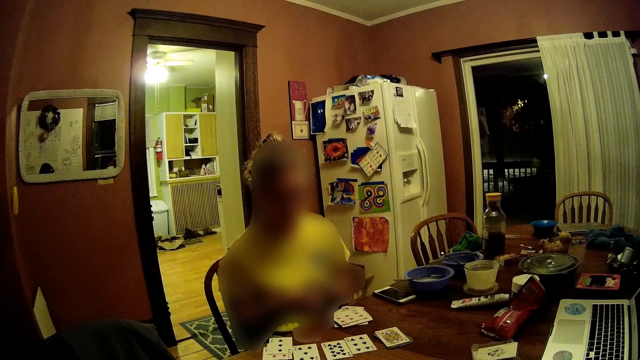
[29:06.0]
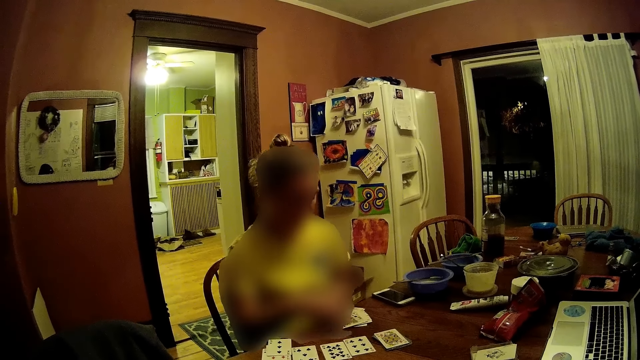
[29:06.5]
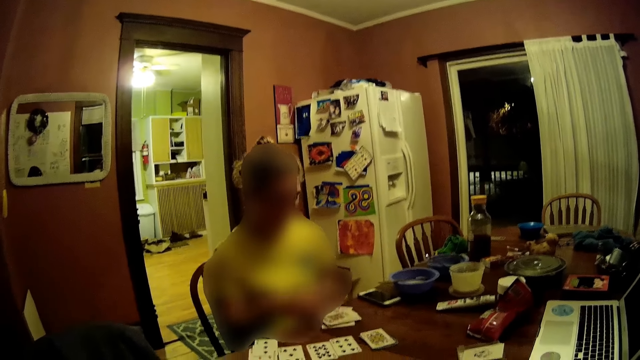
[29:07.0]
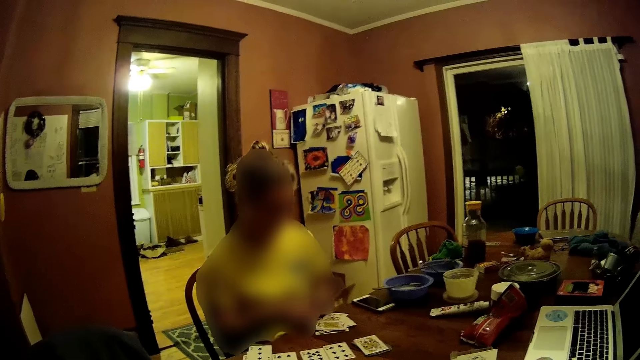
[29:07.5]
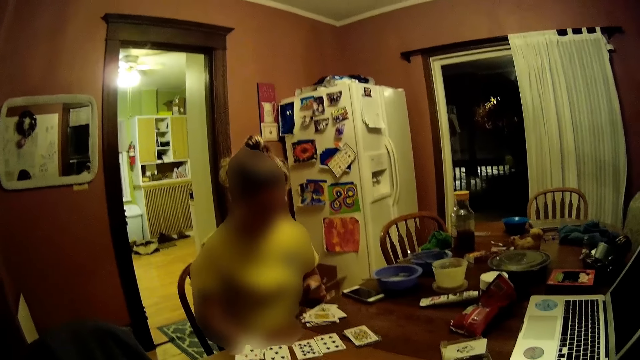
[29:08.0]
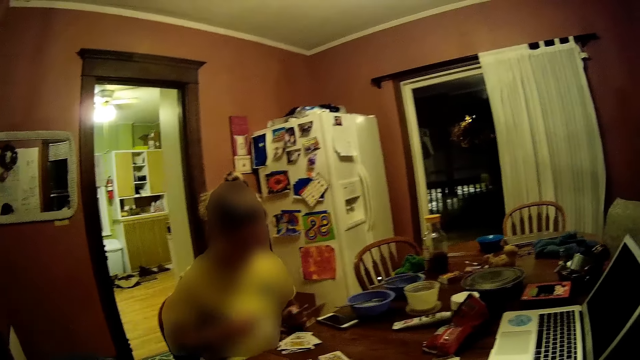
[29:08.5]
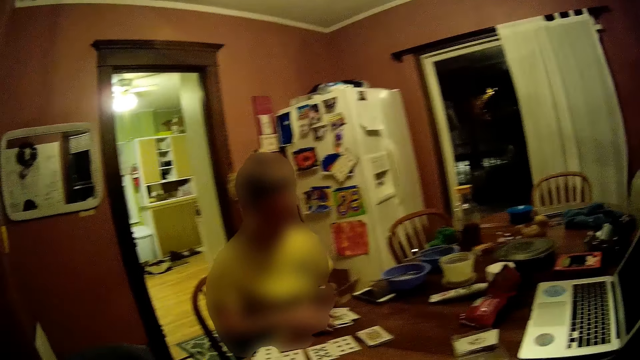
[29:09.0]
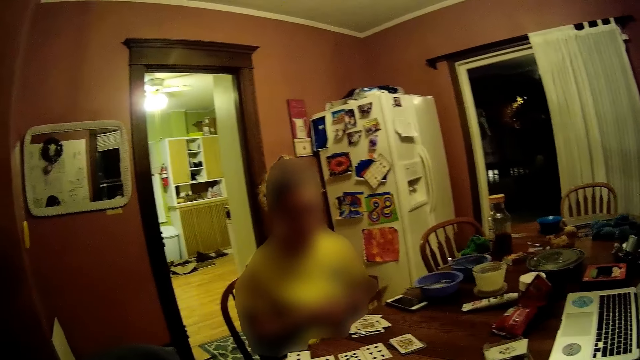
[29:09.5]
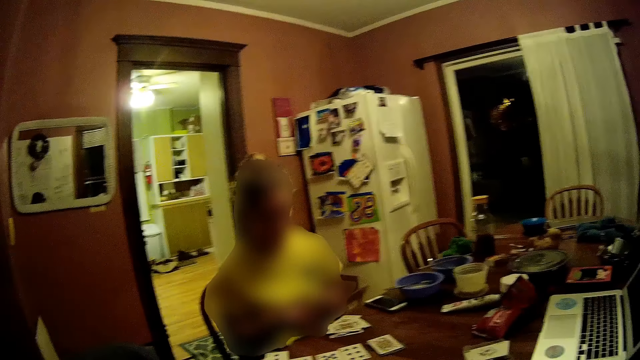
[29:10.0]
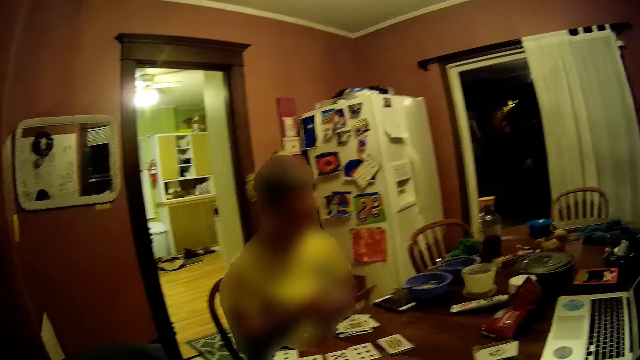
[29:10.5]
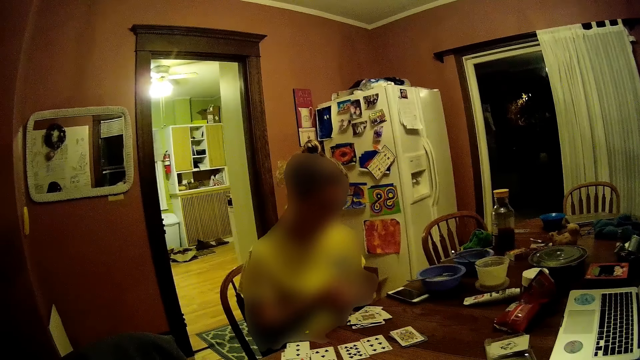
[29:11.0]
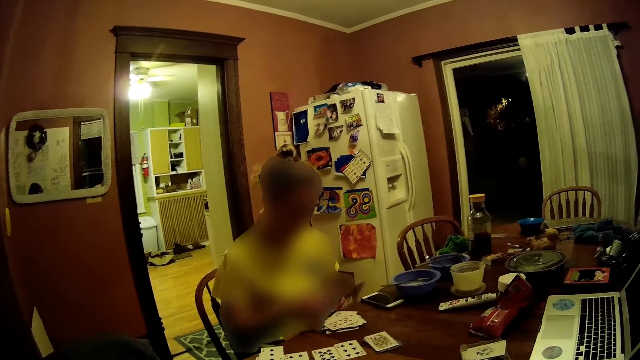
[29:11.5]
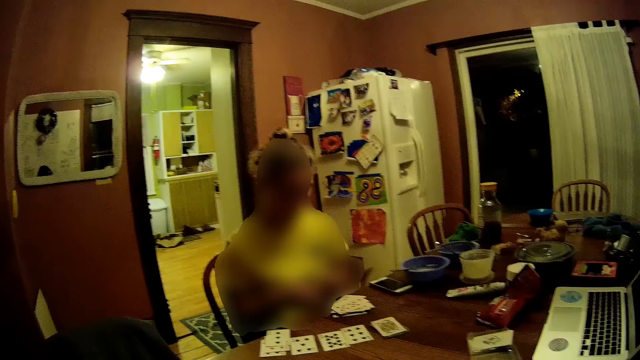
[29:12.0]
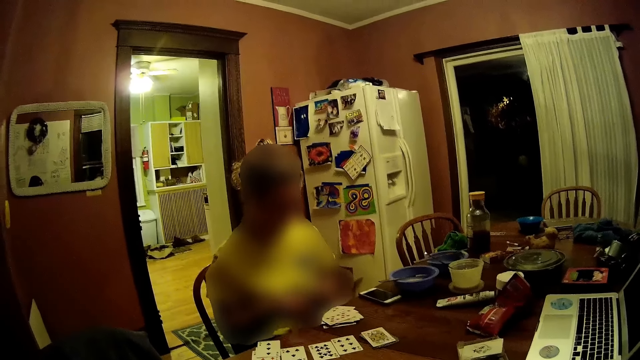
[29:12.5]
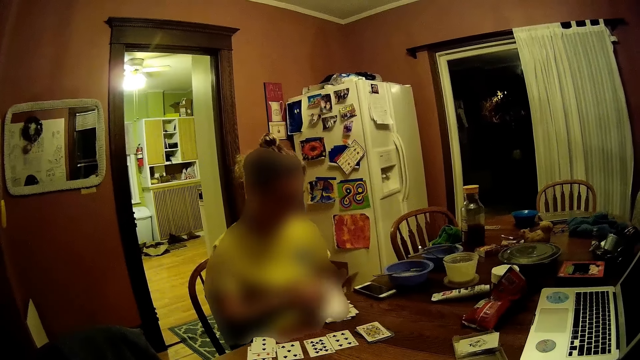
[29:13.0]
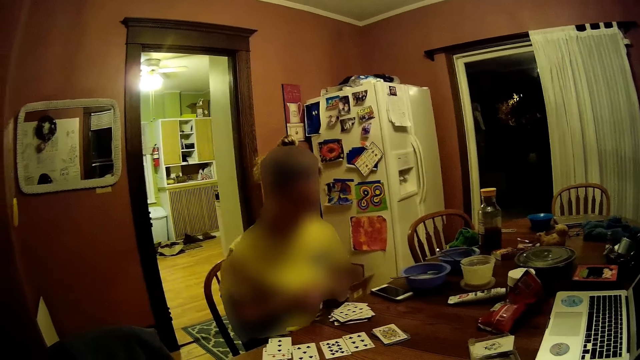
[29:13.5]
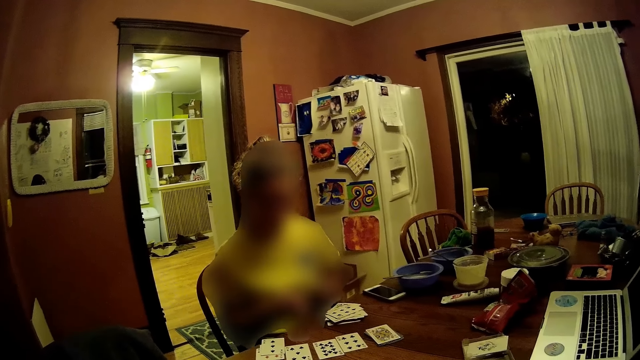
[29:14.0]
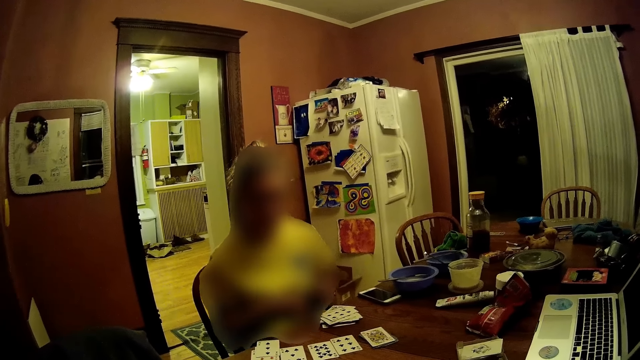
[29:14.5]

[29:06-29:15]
The woman places a card on the packs of cards on the dining table with her right hand. She places cards on the dining table from the pack of cards in her left hand with her right hand.

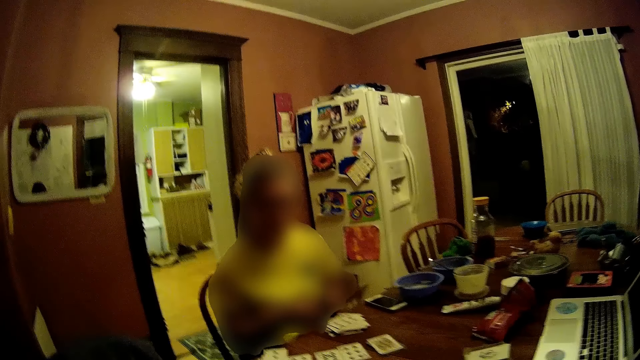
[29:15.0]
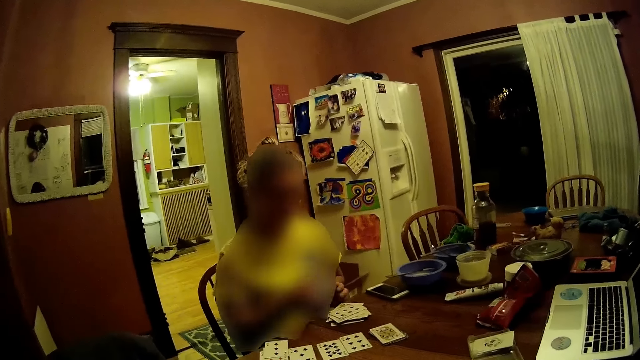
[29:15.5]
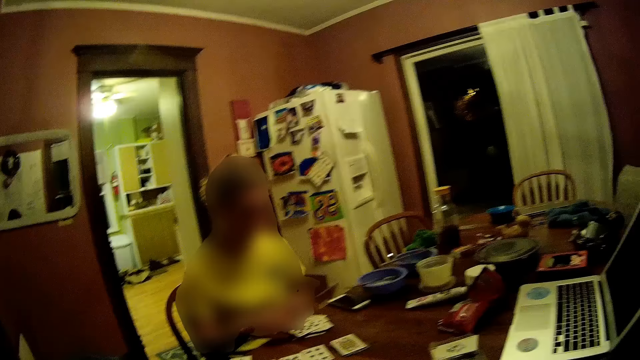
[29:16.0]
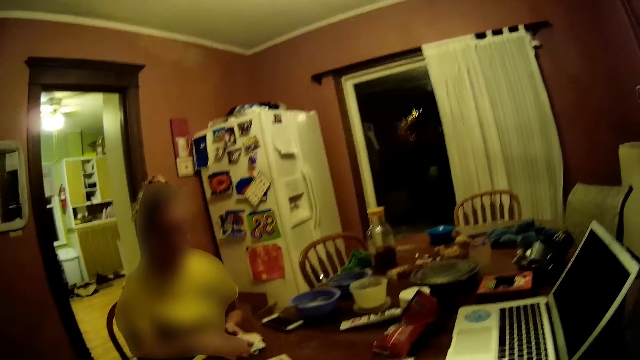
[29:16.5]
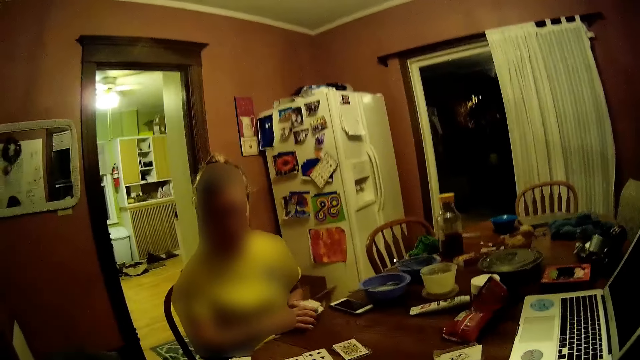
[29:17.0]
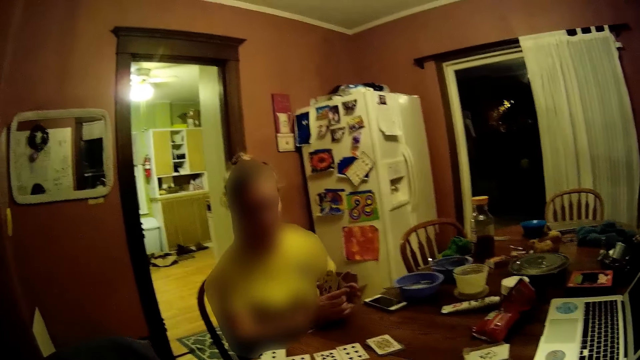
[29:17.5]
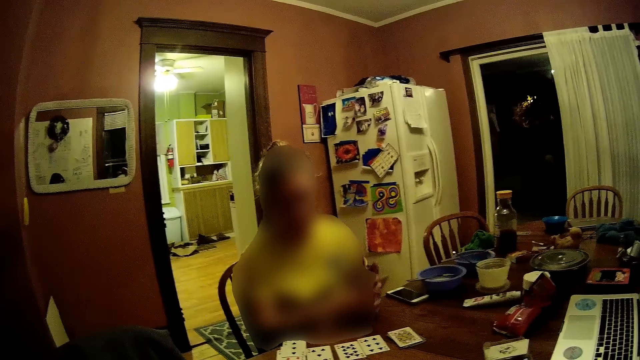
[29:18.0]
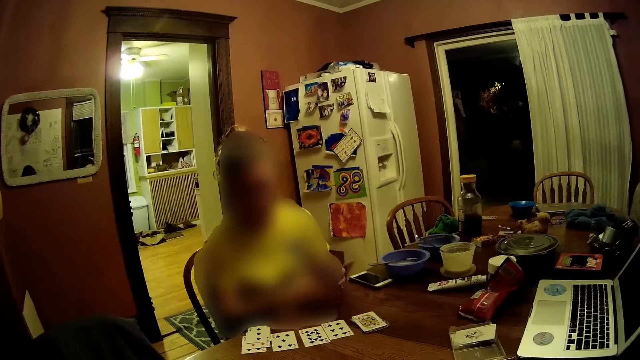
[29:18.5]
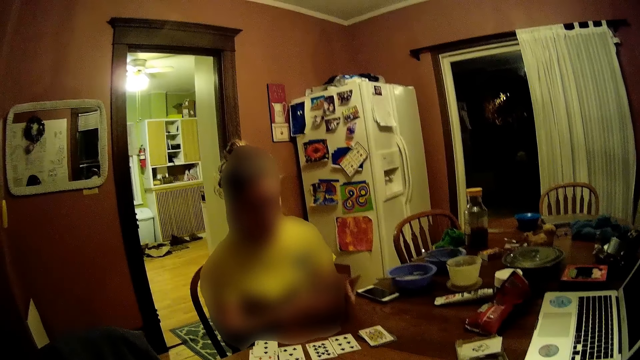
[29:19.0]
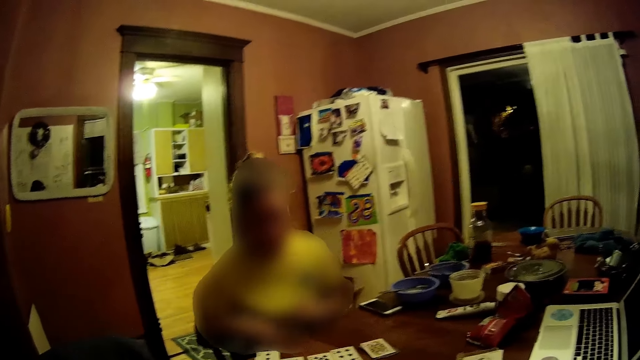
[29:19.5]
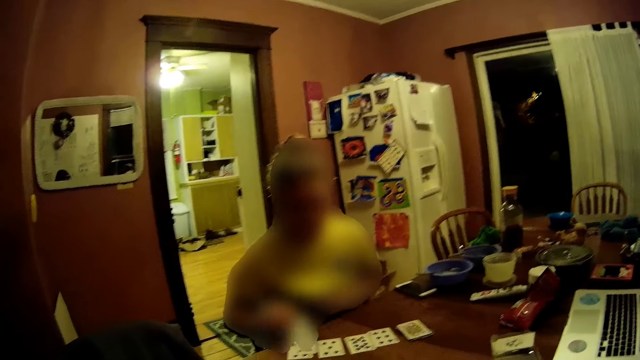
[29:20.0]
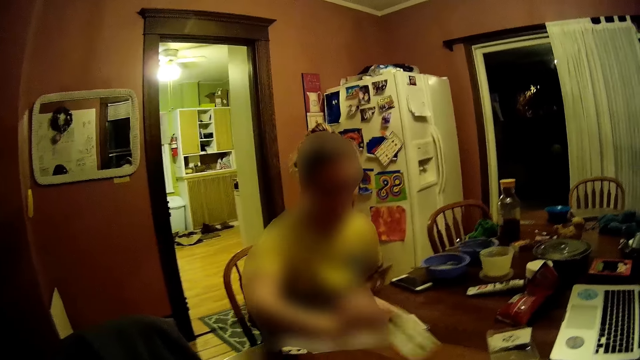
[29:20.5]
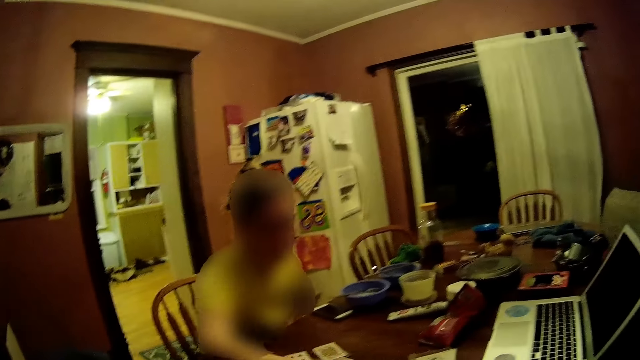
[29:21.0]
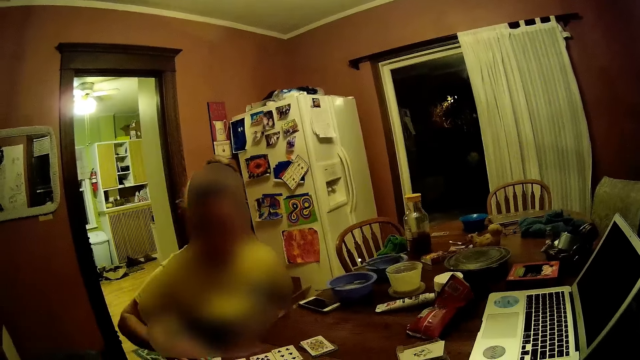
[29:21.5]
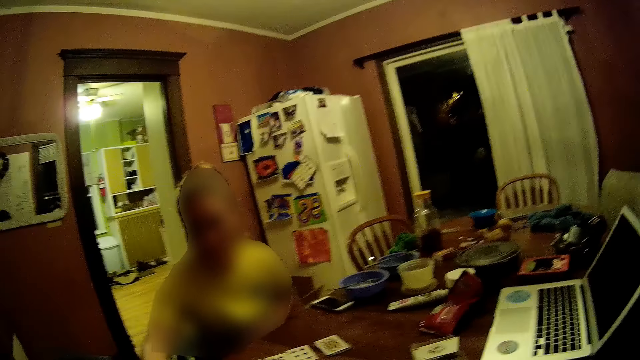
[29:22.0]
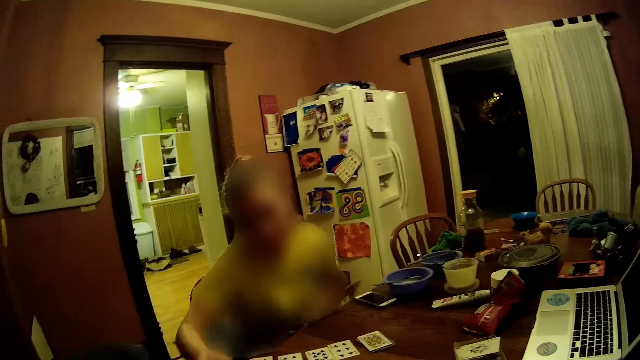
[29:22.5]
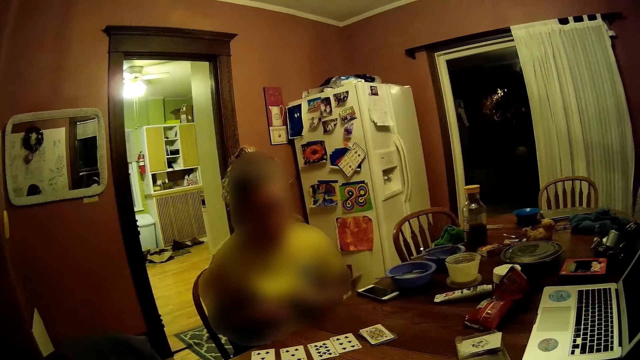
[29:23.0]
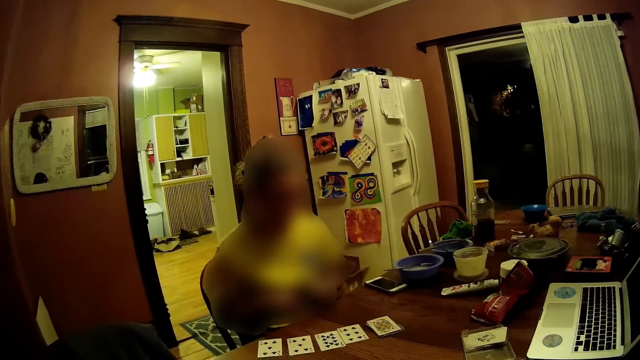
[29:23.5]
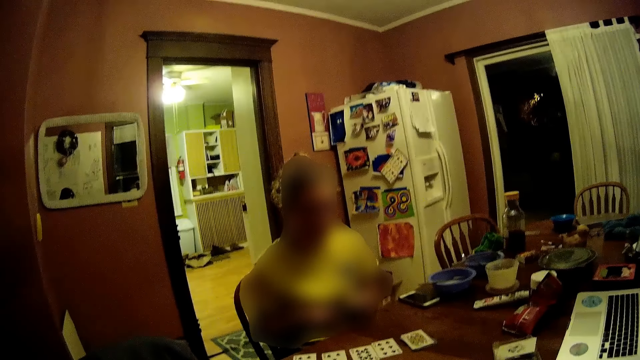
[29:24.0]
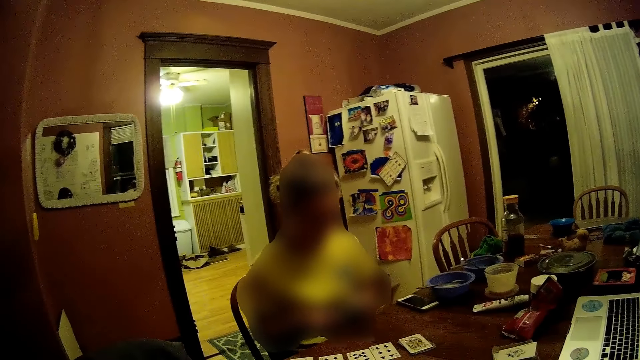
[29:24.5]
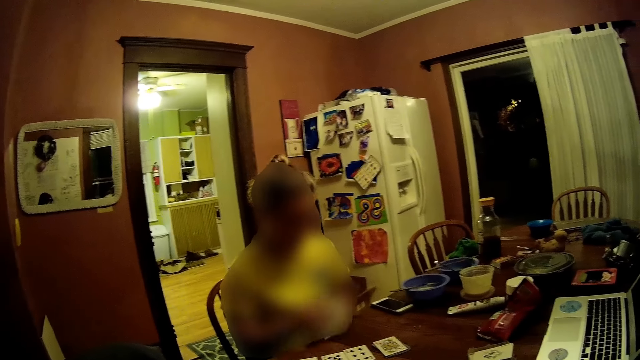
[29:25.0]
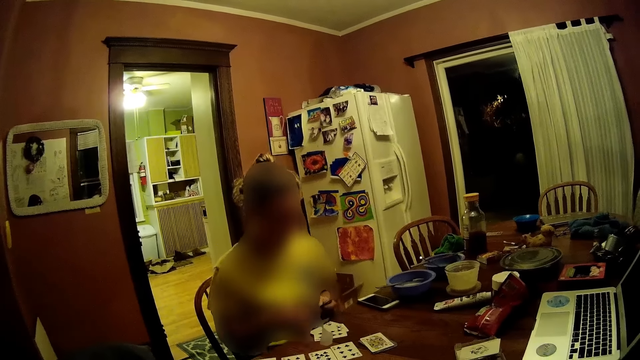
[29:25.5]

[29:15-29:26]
The woman gathers the pack of cards with her right hand. She holds the pack of cards with both hands. She shuffles the cards again. She passes the pack of cards to her left hand. She adds the camera wearer more cards. The woman picks a card from a pack of cards on the dining table with her right hand. She places the card farther away from the packs of cards on the dining table with her right hand. She picks a card from a pack of cards on the dining table with her right hand. She places the card on a pack of cards on the dining table with her right hand. She places cards on the dining table from the pack of cards in her left hand with her right hand.
